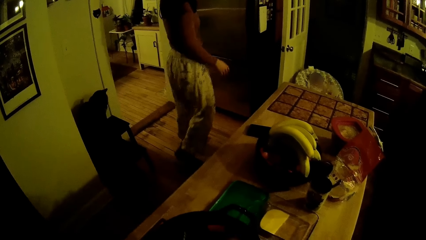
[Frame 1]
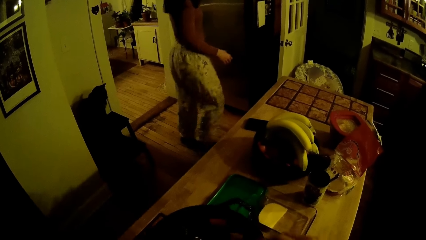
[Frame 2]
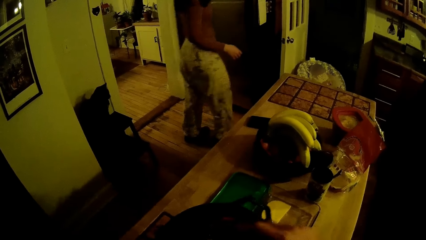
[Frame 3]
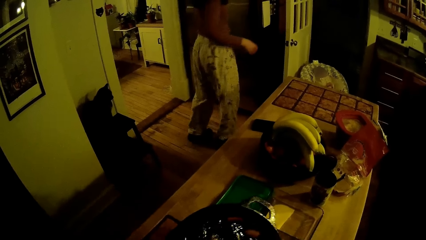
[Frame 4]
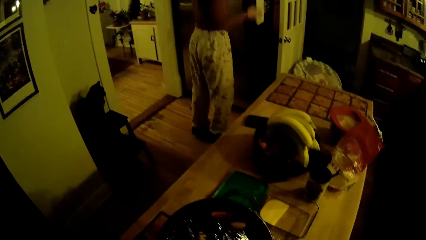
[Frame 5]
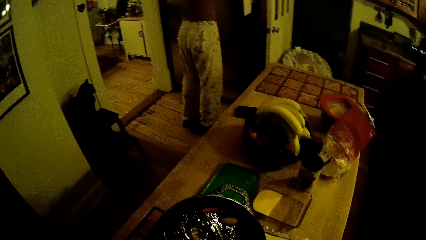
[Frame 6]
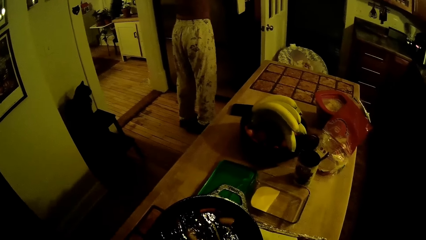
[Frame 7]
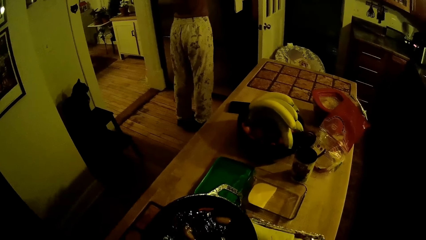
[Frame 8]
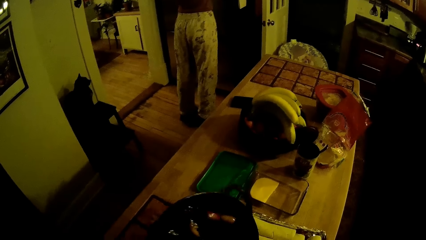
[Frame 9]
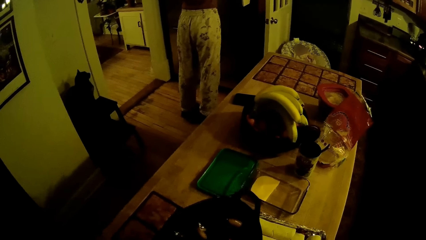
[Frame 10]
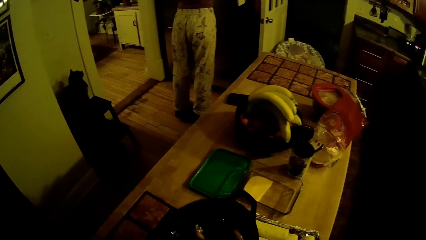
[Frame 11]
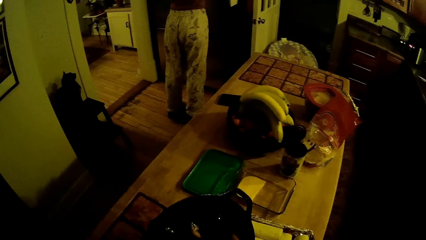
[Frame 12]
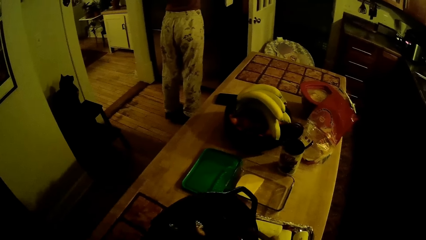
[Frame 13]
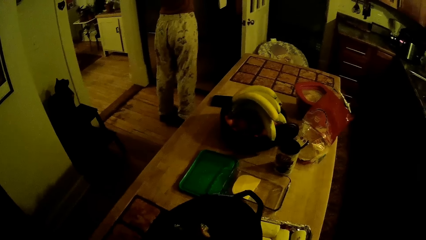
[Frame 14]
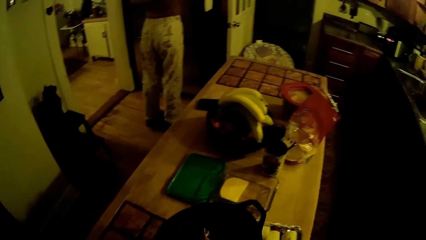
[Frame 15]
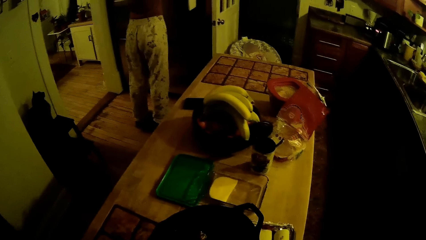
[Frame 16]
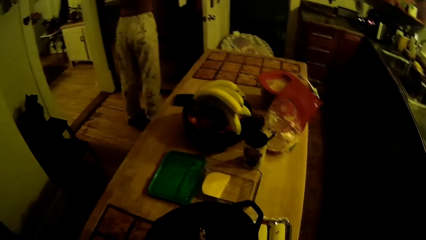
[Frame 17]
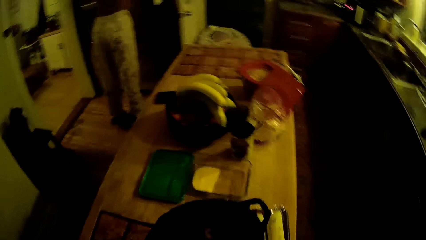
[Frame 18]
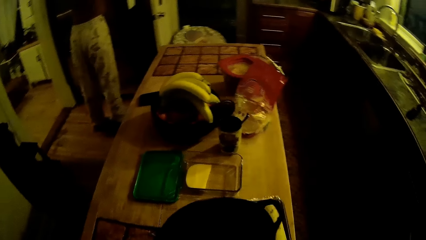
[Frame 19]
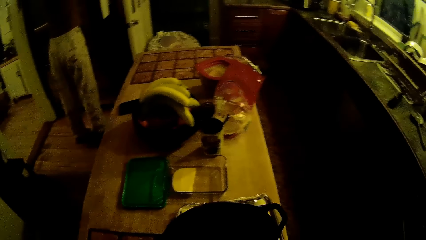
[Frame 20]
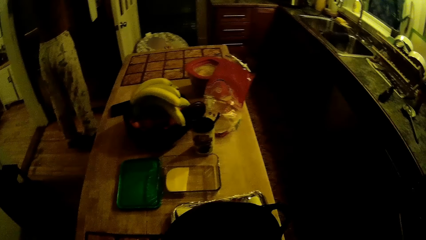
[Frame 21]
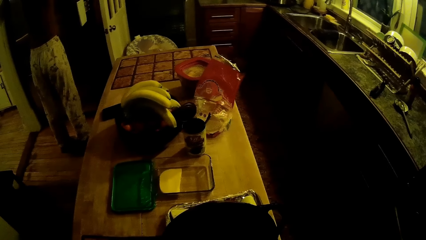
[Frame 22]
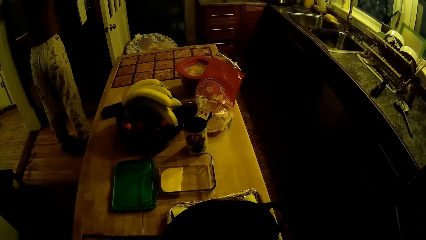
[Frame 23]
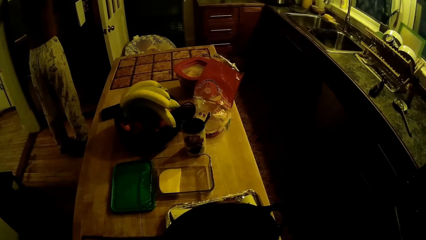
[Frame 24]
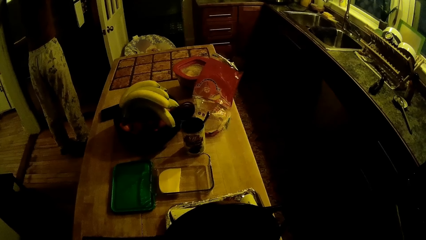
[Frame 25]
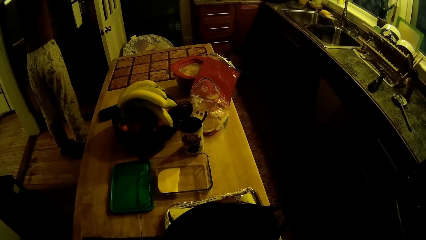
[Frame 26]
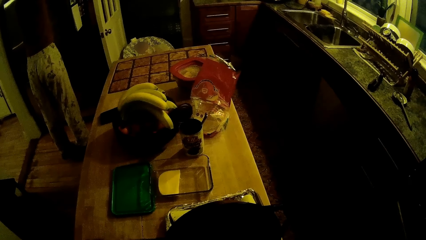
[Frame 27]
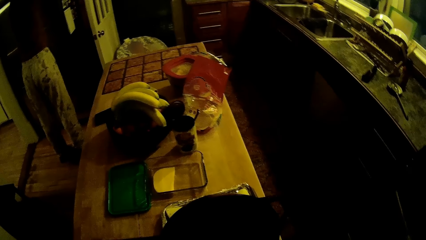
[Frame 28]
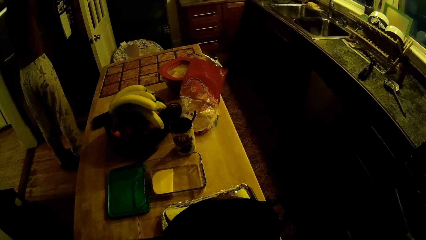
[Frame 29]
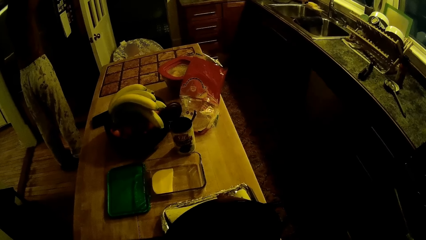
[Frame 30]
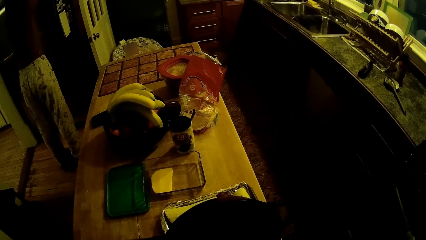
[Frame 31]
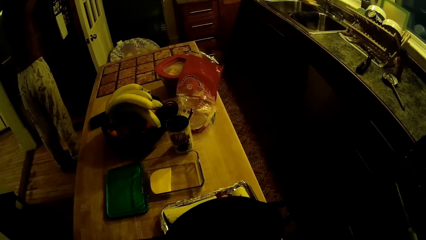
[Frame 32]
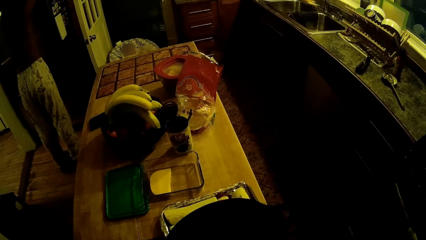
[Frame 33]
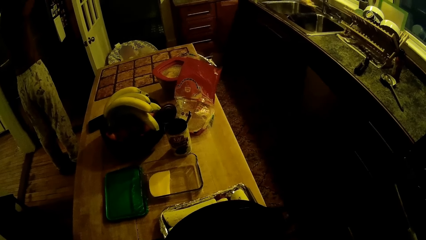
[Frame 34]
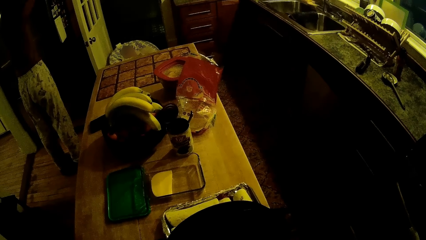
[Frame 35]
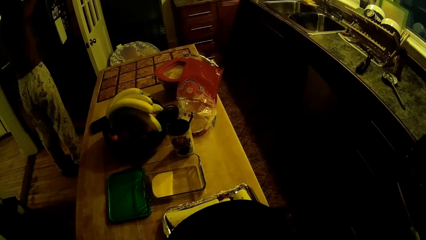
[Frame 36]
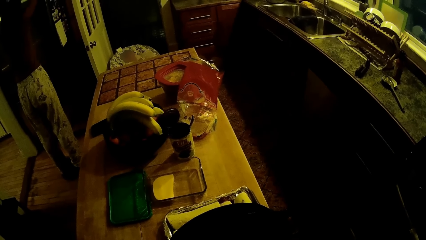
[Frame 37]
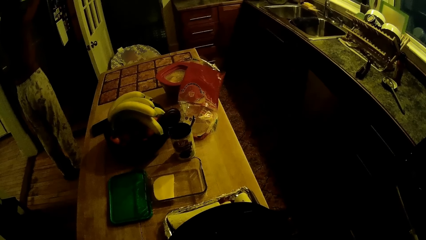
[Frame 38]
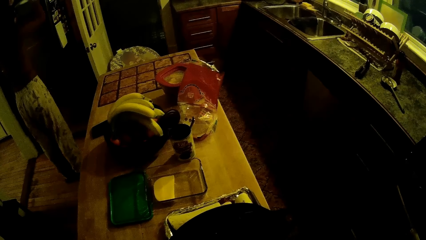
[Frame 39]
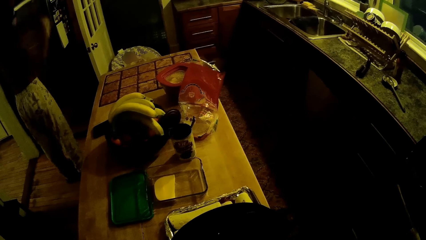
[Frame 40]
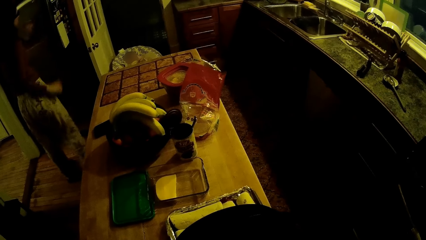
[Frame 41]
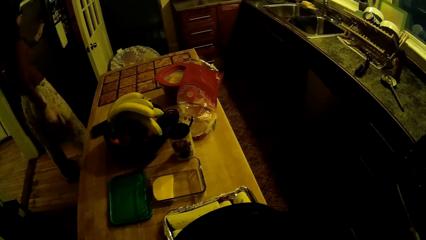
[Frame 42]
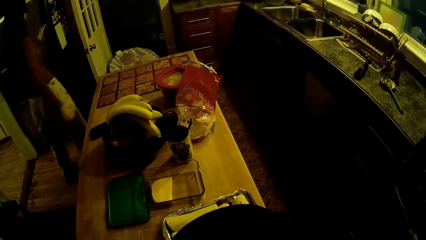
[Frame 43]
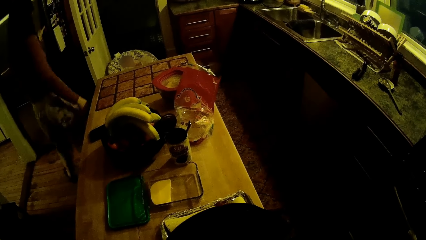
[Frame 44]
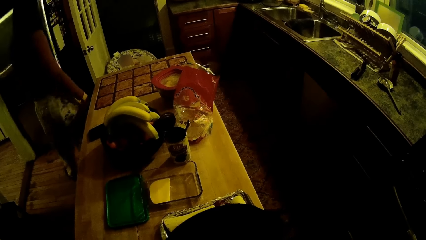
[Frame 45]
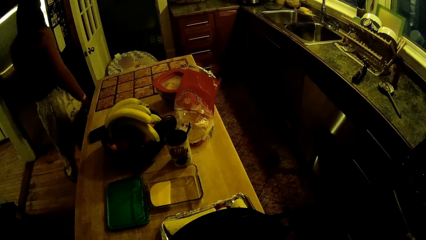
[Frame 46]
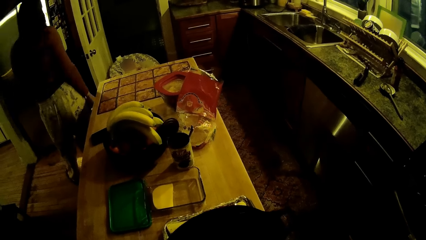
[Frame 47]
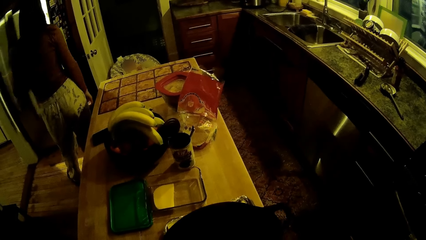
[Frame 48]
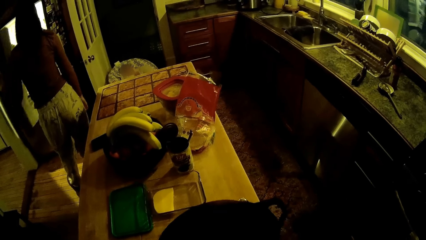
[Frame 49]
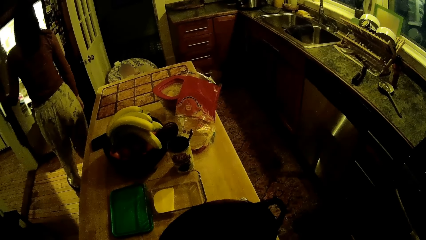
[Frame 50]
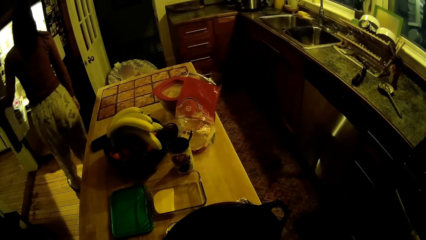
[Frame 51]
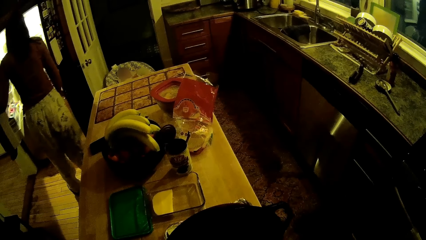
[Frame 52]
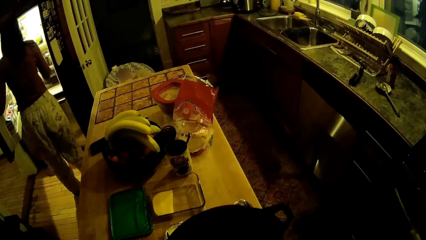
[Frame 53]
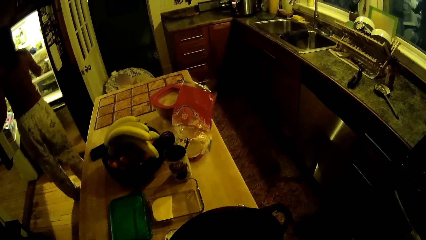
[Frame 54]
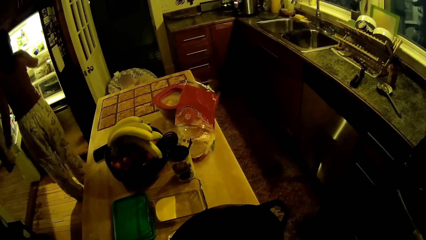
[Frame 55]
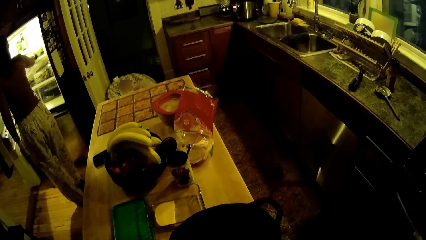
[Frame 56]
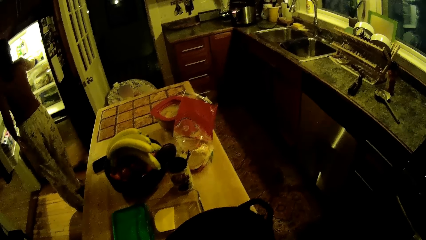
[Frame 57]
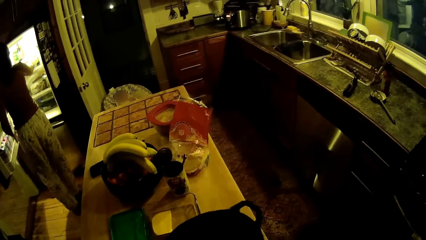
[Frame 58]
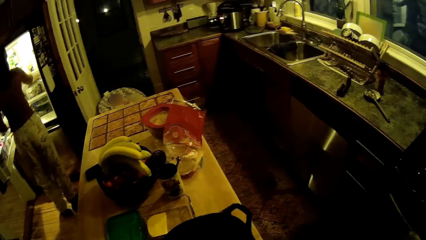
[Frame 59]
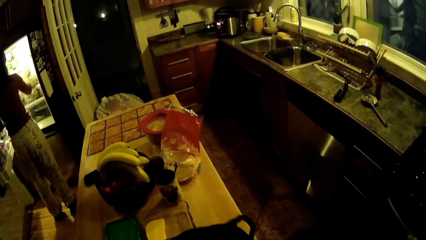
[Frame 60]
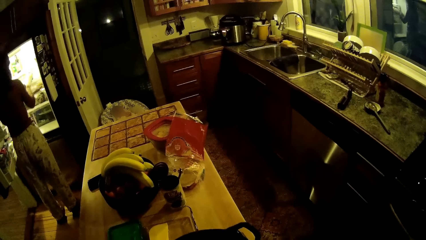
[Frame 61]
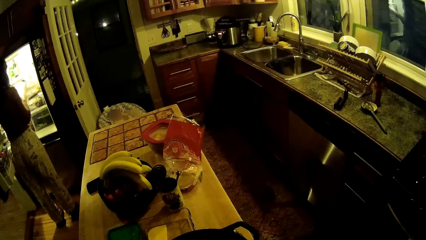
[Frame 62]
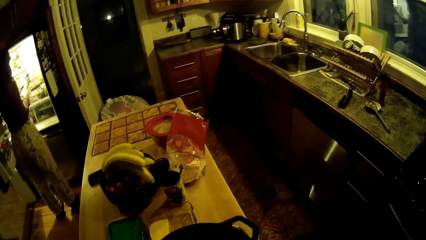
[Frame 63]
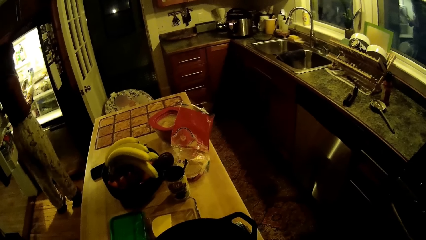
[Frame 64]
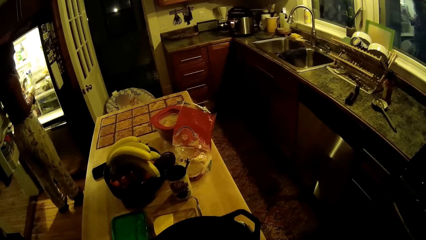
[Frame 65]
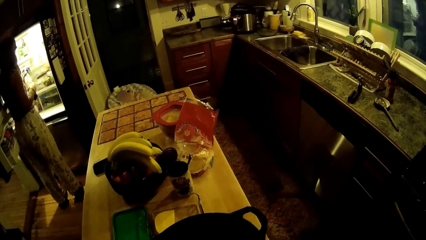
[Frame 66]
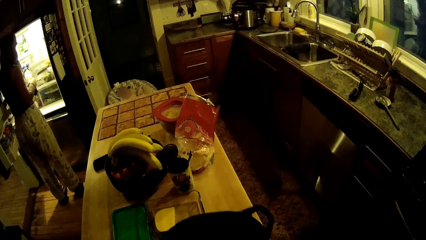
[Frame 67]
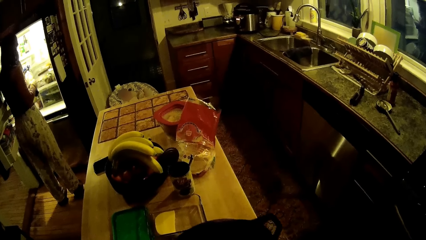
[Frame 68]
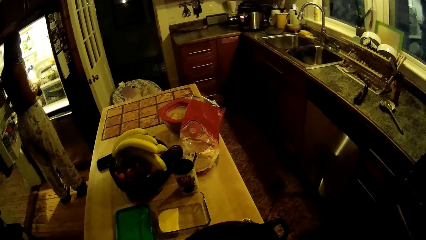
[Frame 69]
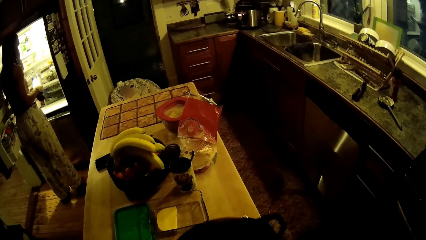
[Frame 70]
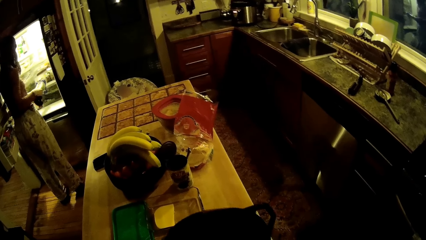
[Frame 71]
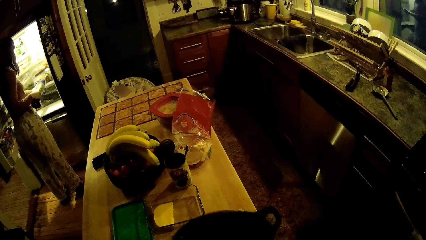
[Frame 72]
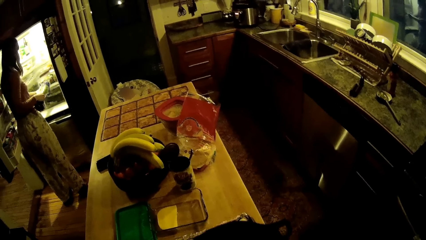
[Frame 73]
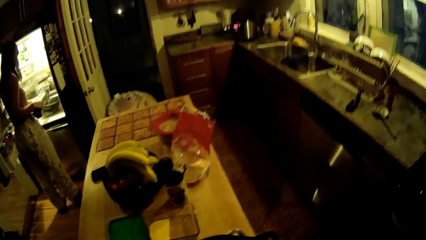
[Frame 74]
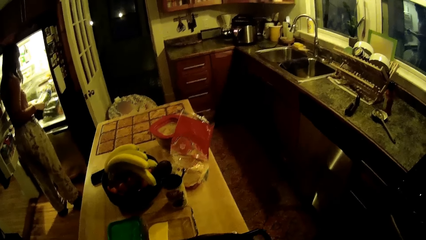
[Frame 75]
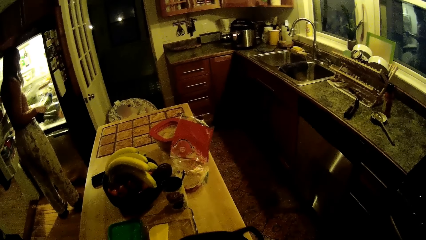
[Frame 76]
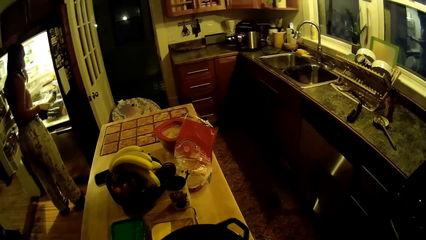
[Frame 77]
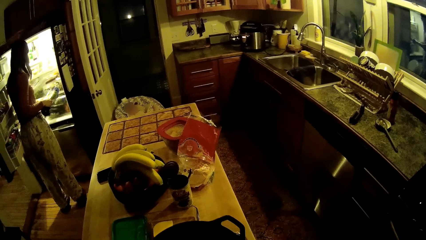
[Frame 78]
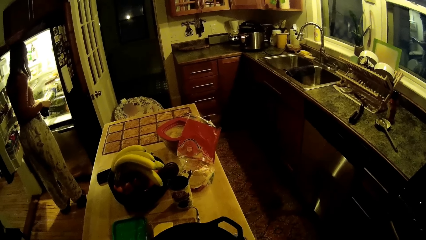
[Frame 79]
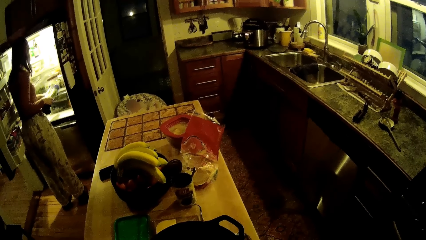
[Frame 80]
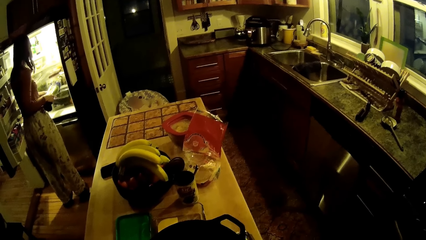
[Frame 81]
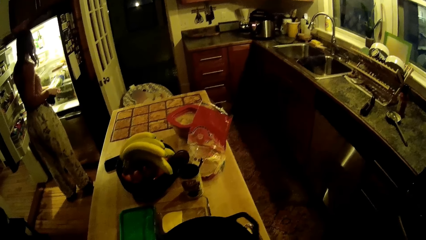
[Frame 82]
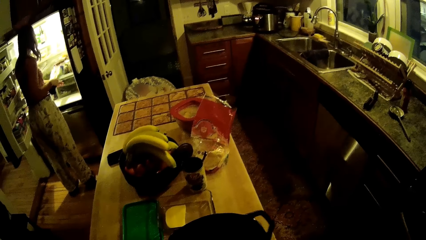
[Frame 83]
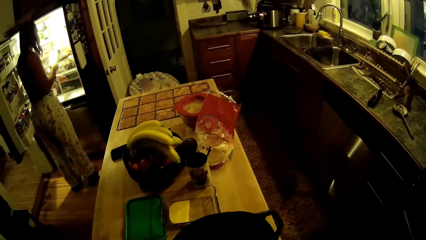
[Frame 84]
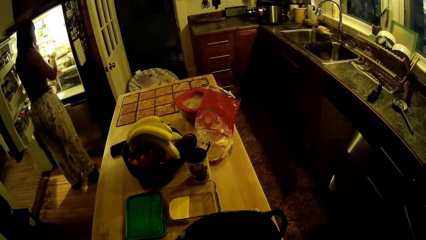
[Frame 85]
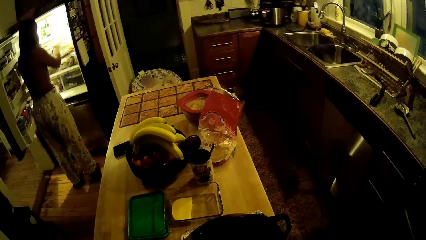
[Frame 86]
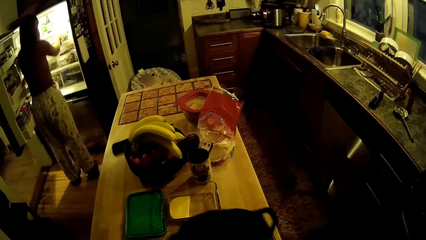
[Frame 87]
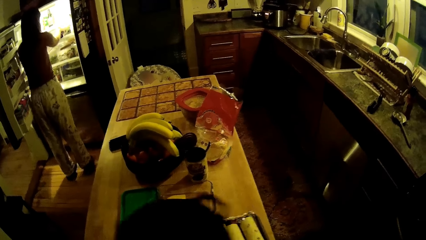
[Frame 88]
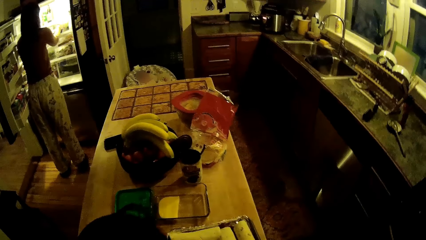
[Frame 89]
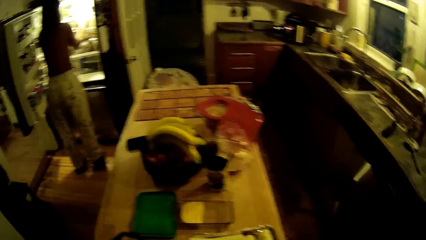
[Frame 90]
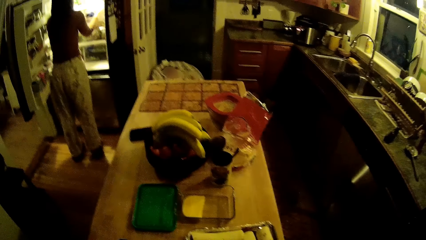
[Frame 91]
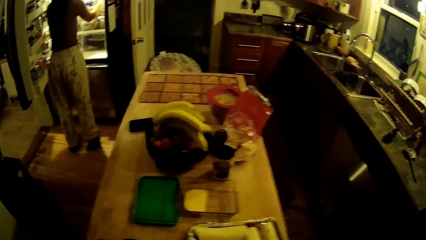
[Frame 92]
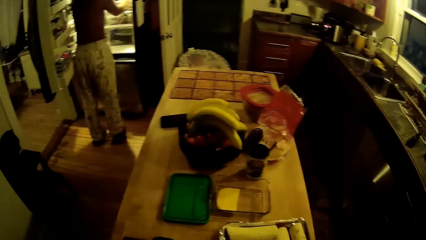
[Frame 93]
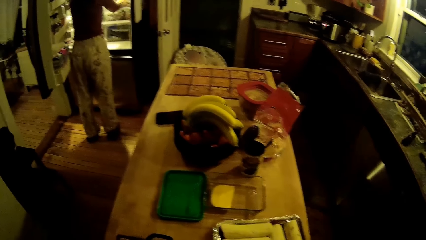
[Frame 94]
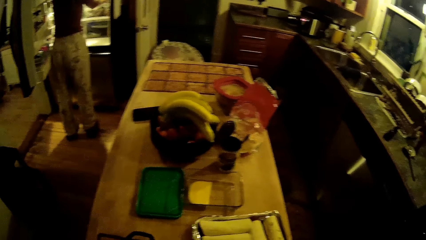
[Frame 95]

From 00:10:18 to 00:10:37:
The camera wearer moves a hand. He pours meat in a tray on the kitchen table. He bends a cooking pot. The woman opens the refrigerator with her left hand. The woman picks a cucumber or packet from the refrigerator with her right hand. The woman holds the packet with hands. The woman opens the lower compartment of the refrigerator with her left hand, closes the lower compartment of the refrigerator with her left hand. The woman moves a box in the fridge. The woman drops the cucumber in the refrigerator with her right hand. The camera wearer drops the frying pan on the cooker with his right hand. He moves the cooking pot.
